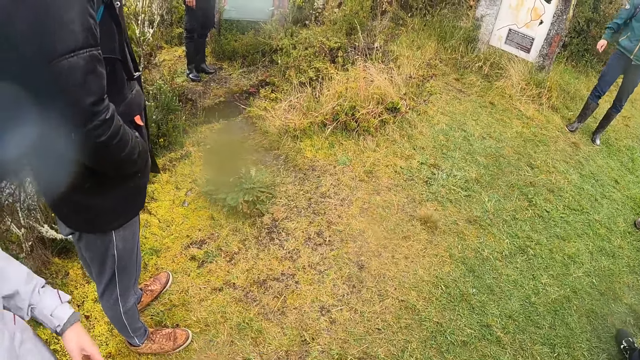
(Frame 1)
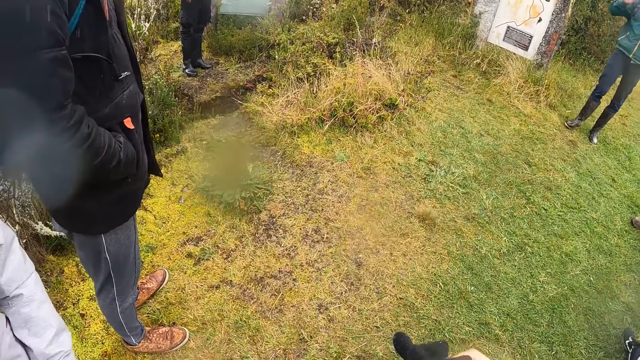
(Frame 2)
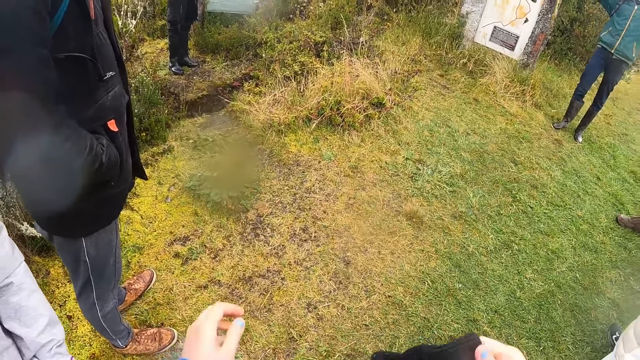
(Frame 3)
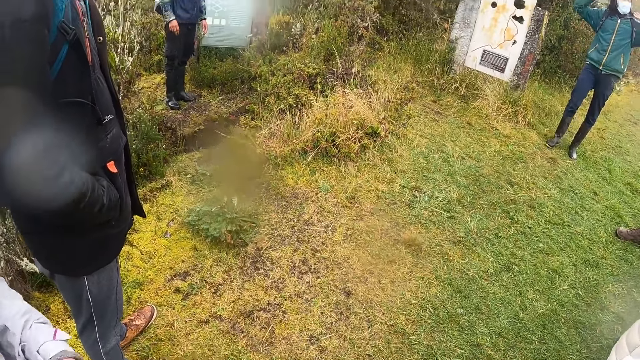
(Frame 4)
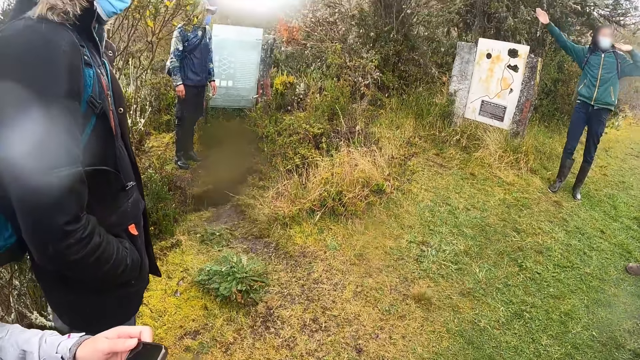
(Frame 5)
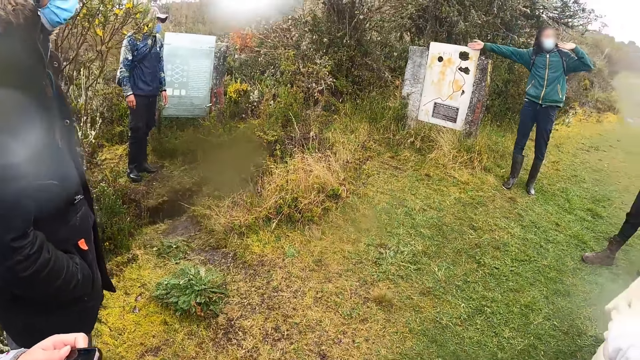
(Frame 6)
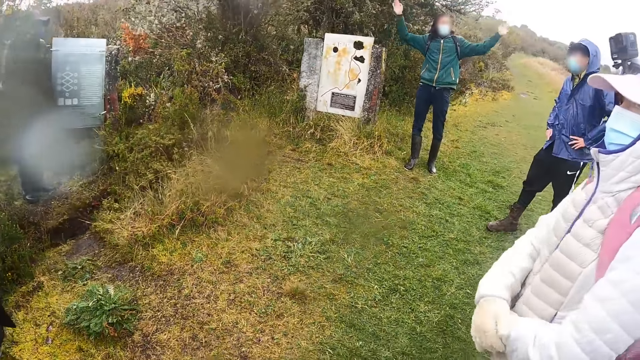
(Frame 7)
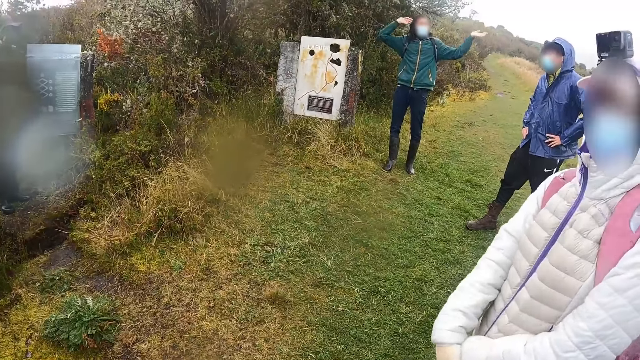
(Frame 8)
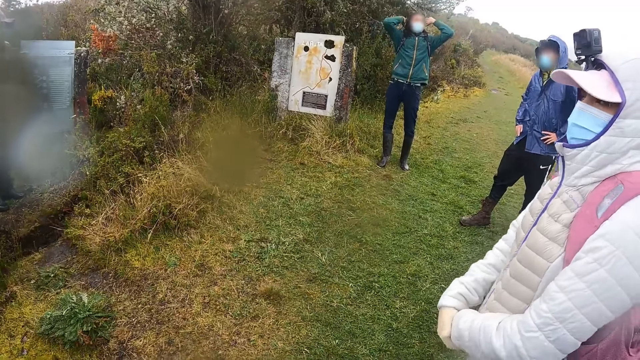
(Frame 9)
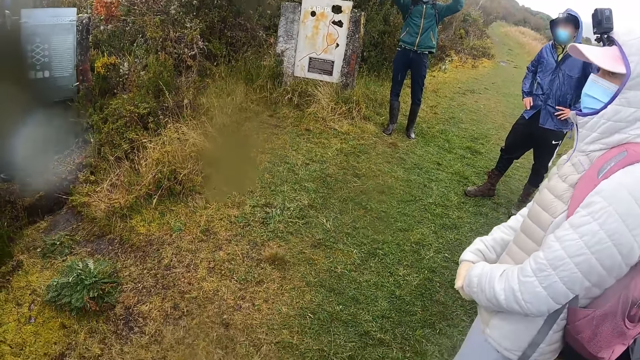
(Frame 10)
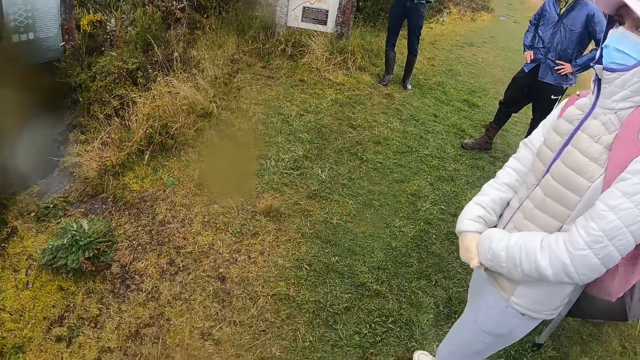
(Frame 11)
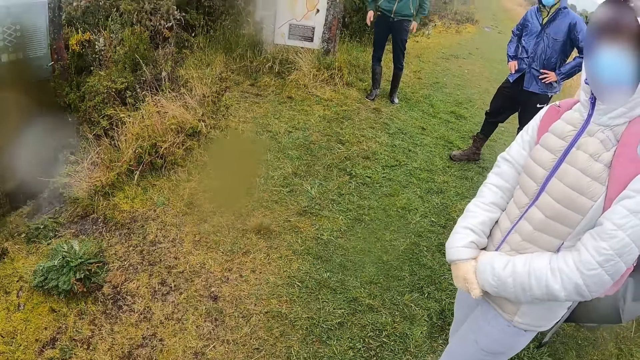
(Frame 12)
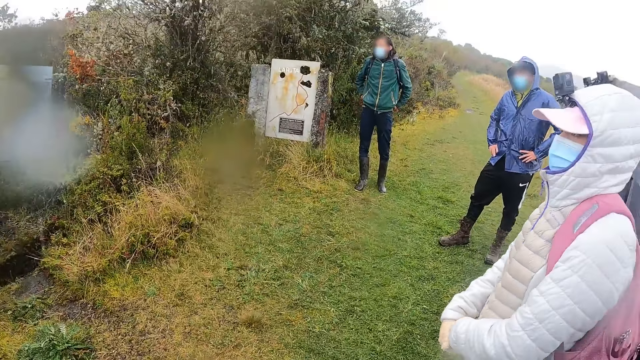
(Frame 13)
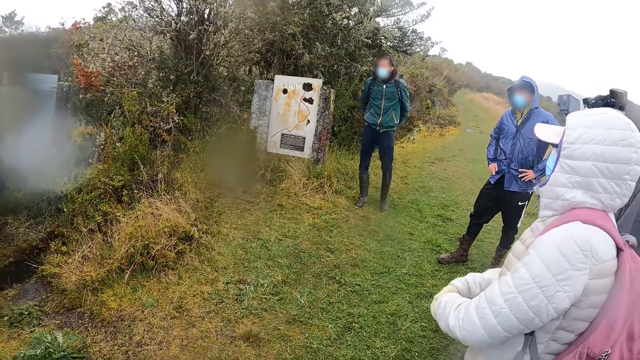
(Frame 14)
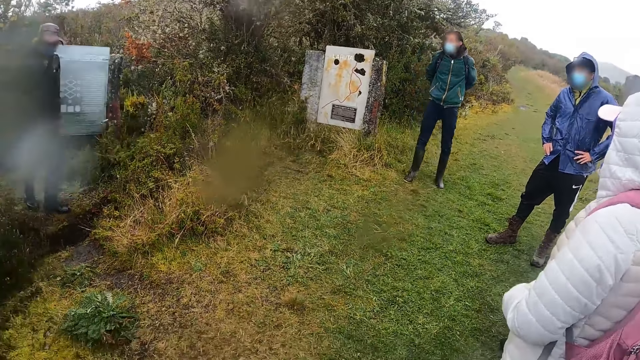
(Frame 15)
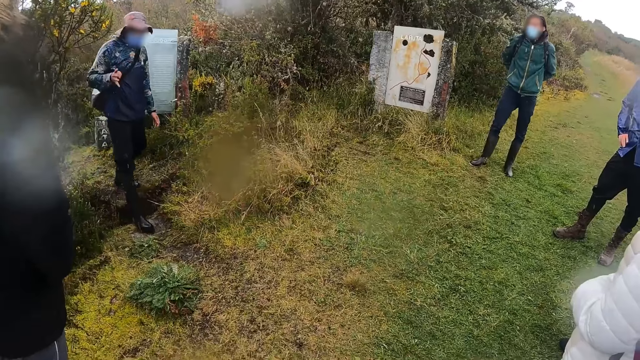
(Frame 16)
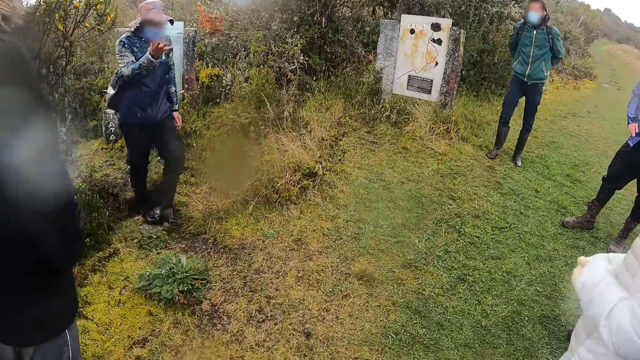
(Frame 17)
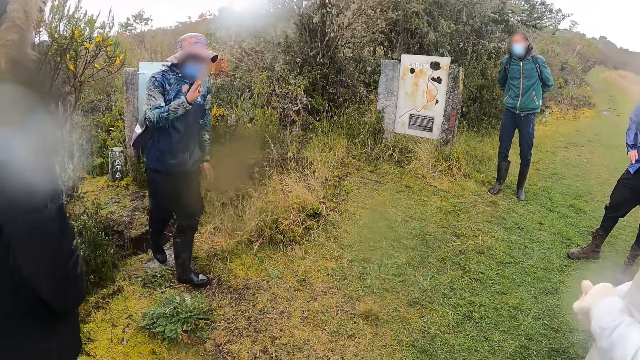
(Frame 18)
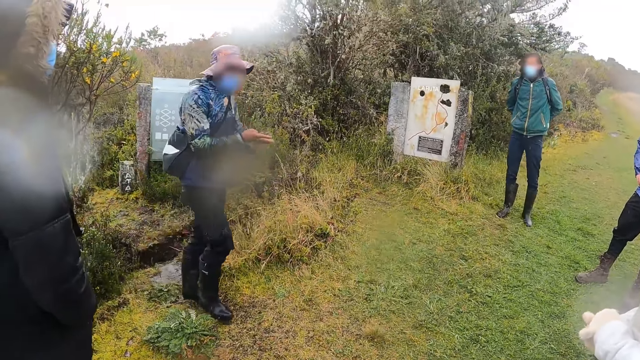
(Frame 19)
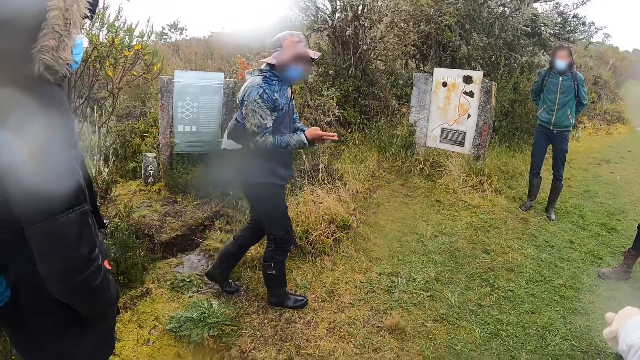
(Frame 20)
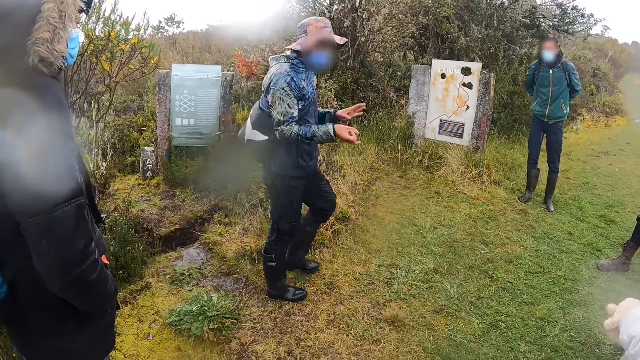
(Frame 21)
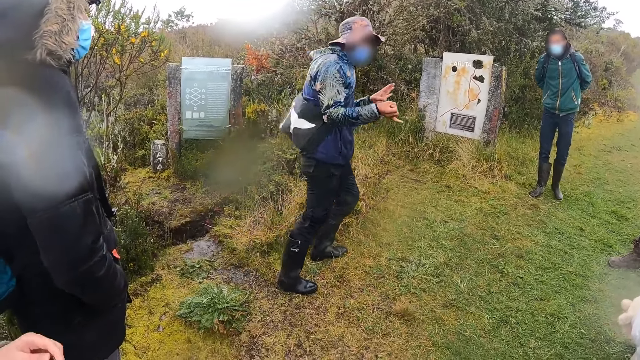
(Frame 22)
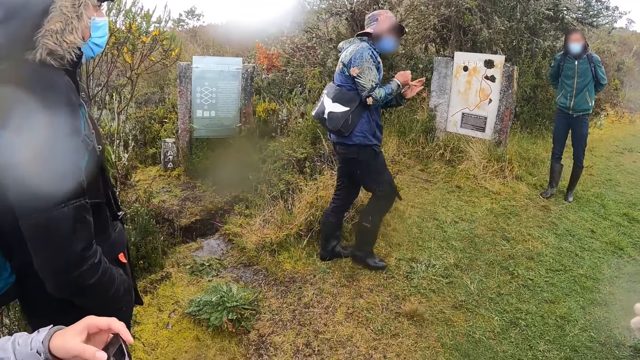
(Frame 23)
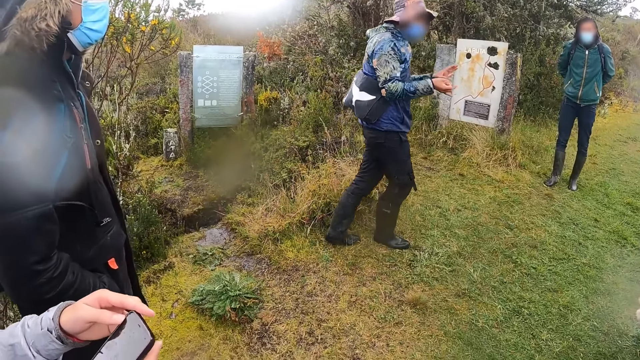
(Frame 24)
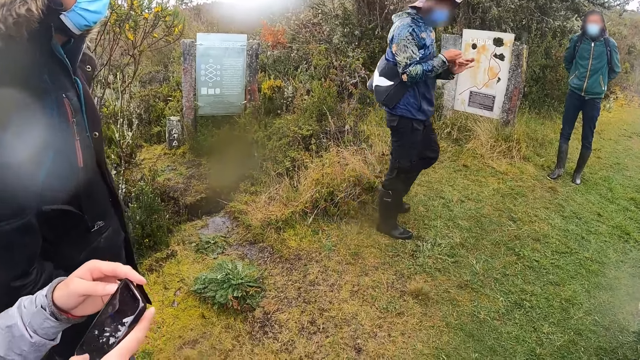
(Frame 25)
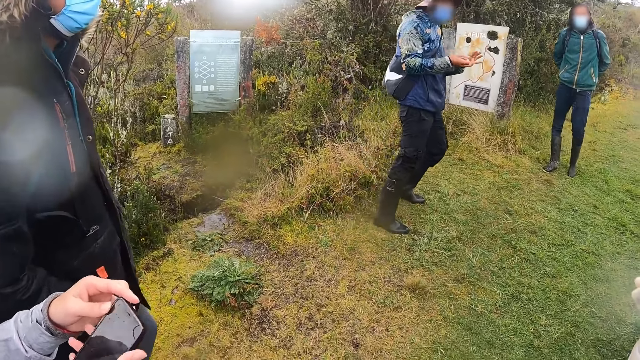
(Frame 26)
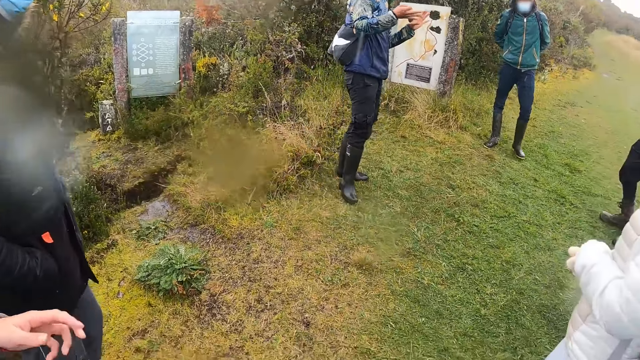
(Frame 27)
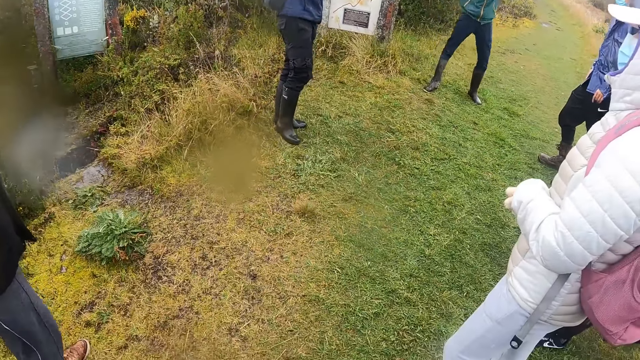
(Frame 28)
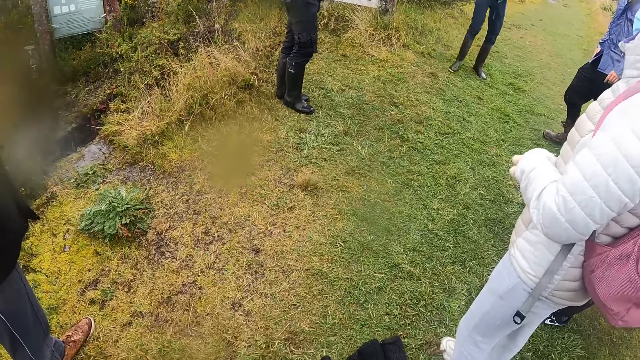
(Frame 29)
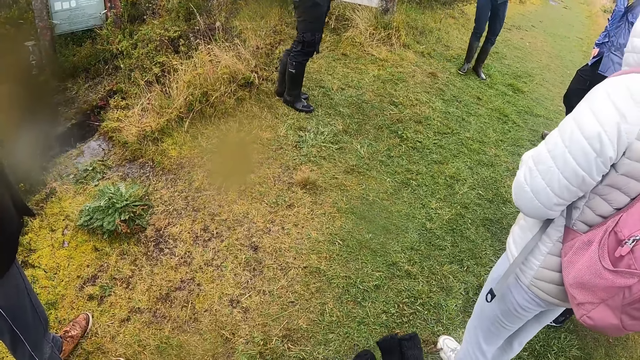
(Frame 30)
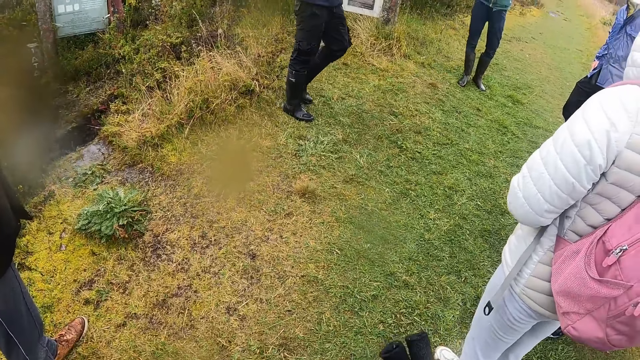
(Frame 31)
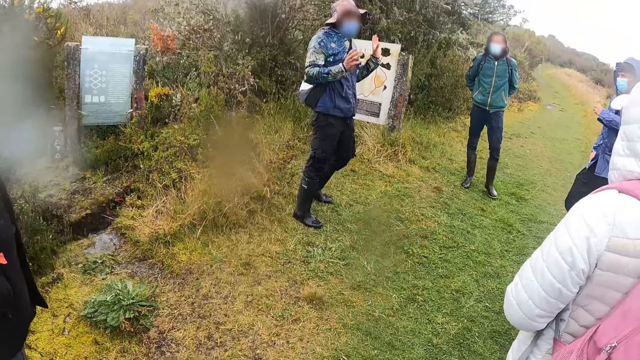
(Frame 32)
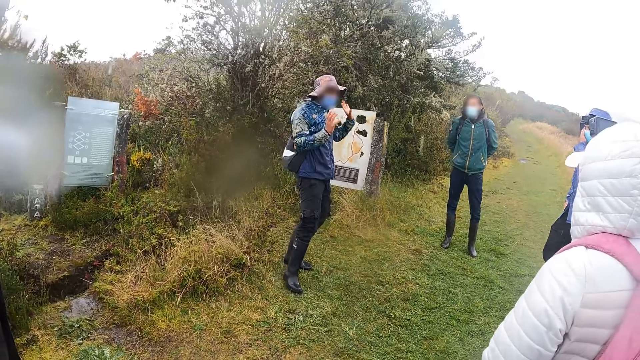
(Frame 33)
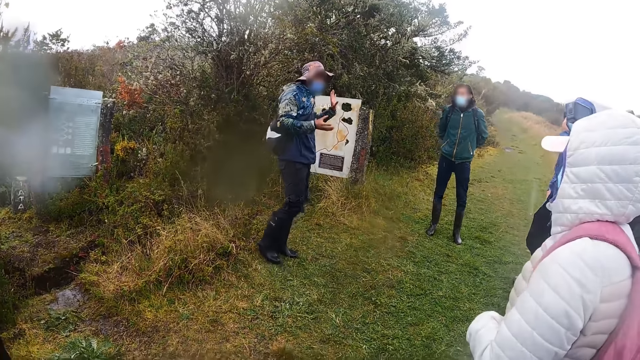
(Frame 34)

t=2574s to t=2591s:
A woman operates a phone in her hands with her right hand.

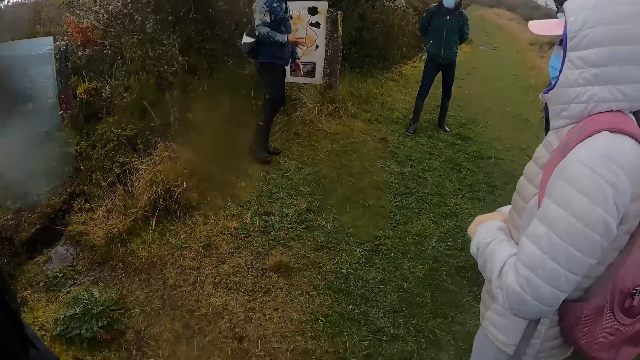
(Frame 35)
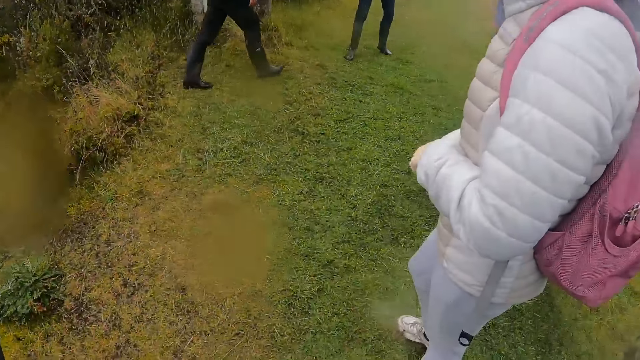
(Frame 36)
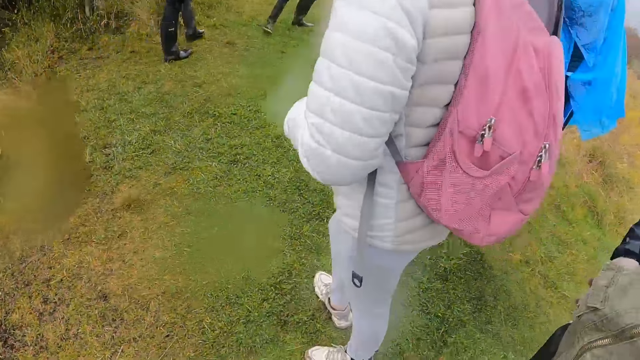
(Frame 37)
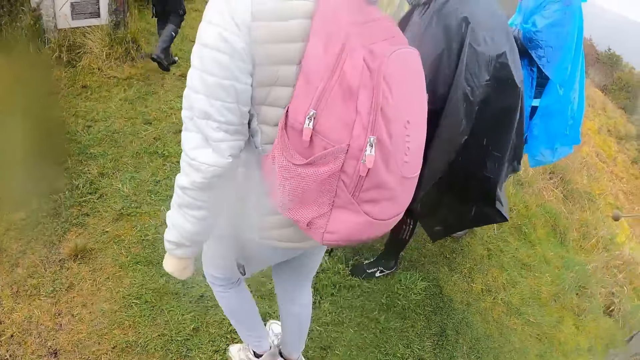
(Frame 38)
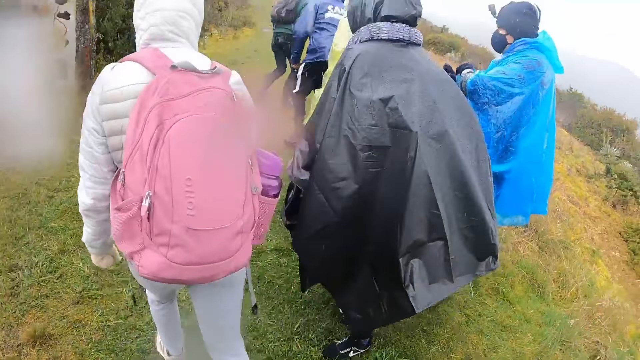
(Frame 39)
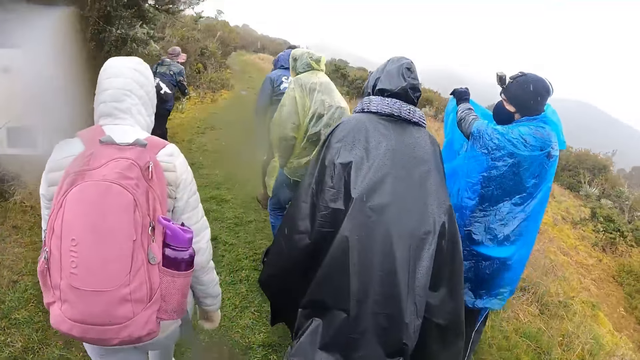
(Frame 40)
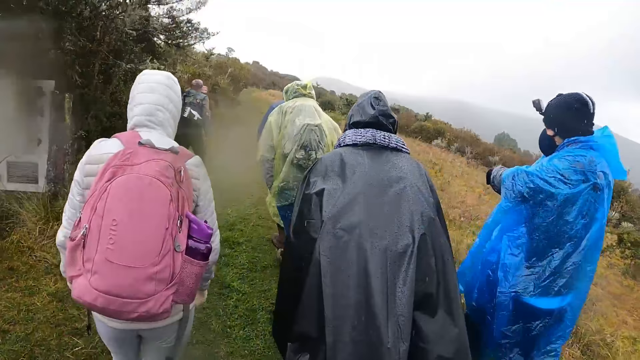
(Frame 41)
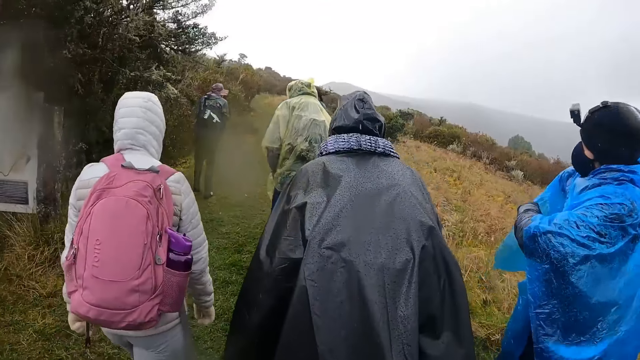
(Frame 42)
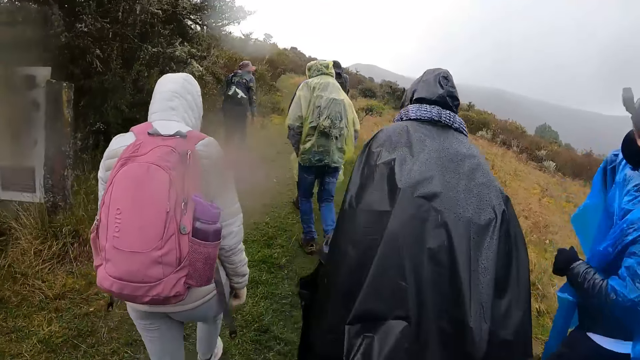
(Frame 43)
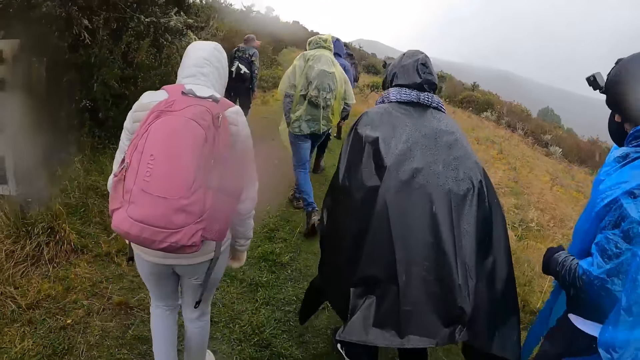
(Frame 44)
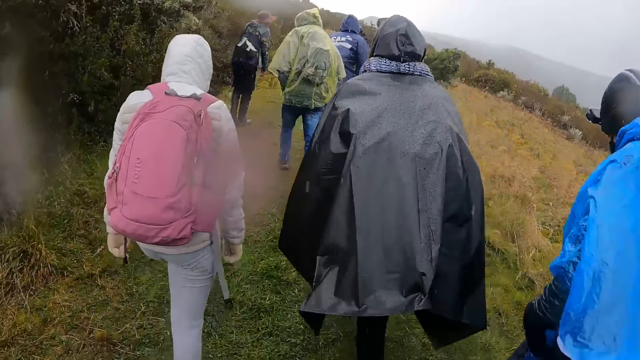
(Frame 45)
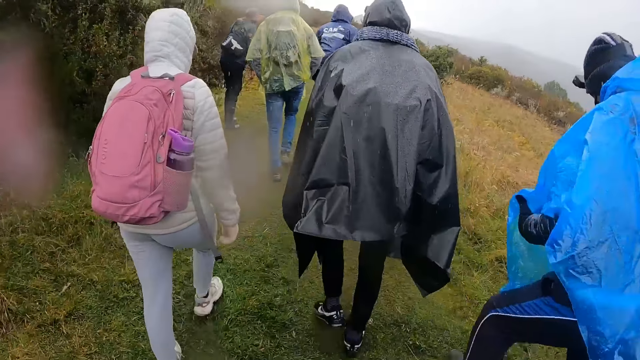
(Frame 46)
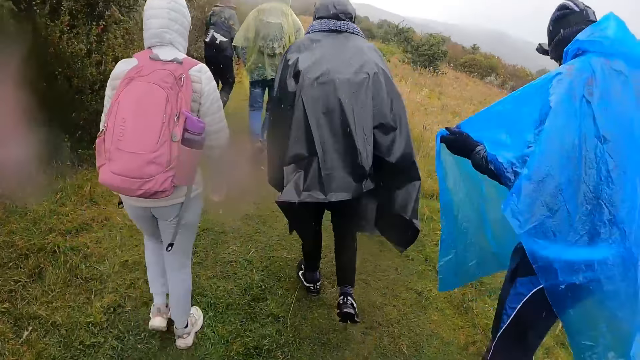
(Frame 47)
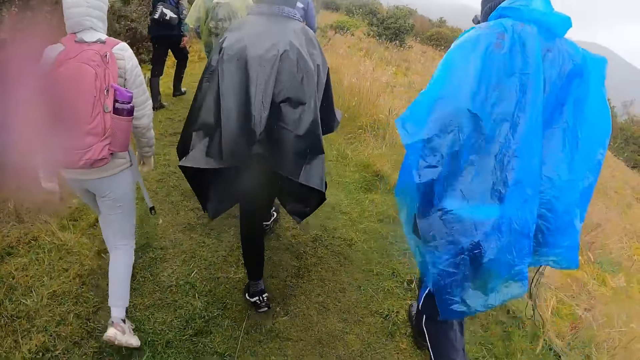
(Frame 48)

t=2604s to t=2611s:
The camera wearer walks through the field. They walk in the field.
